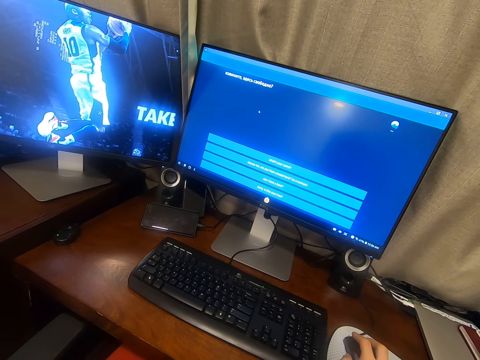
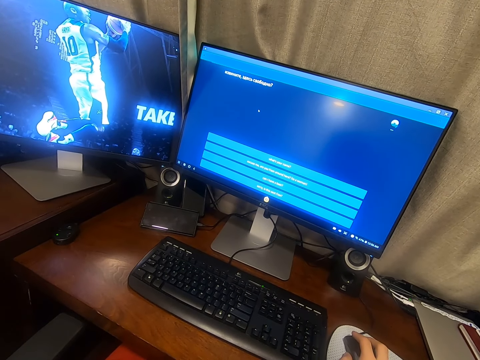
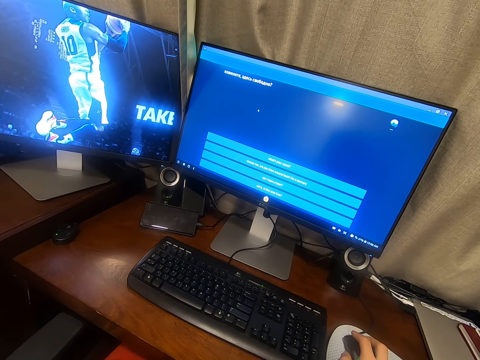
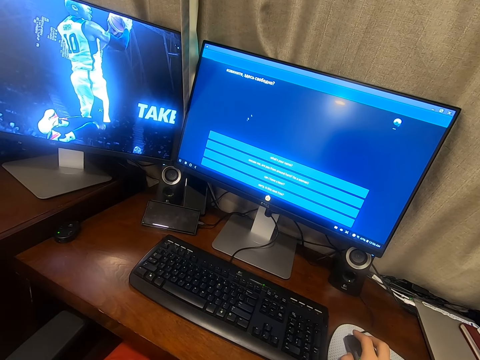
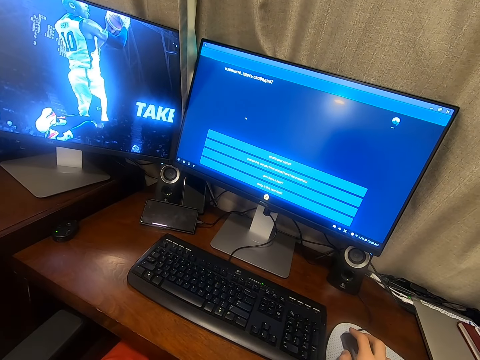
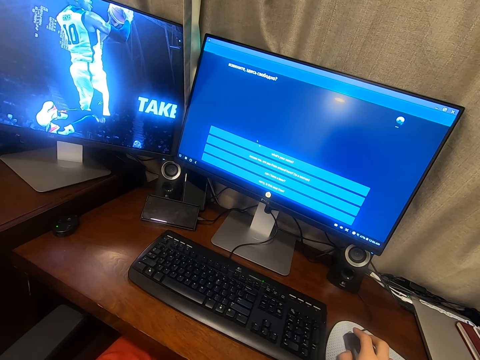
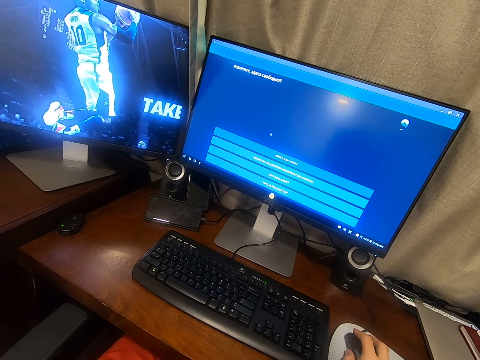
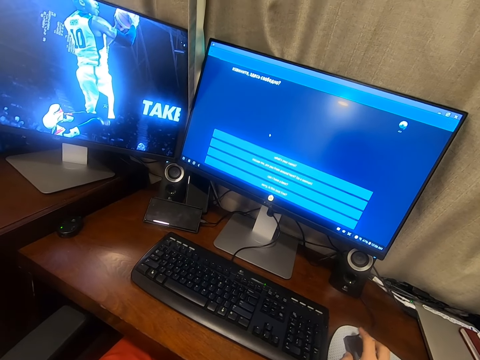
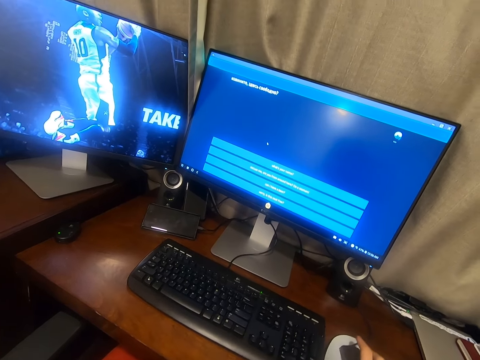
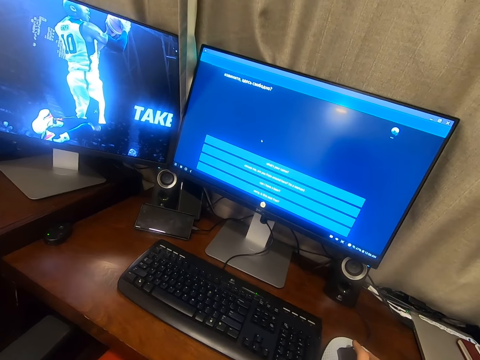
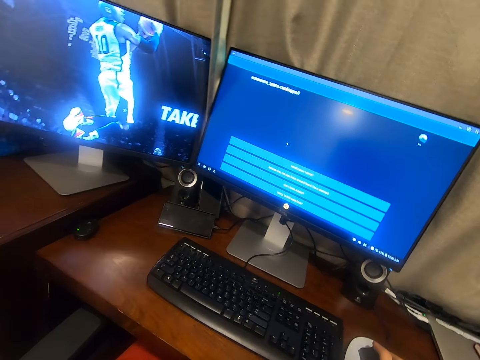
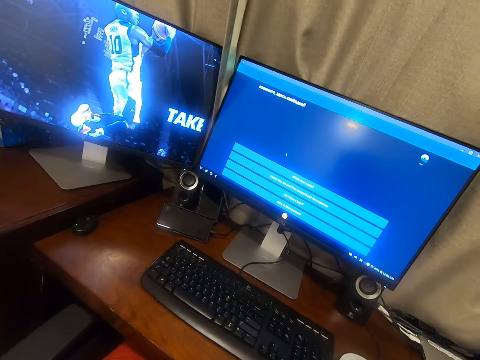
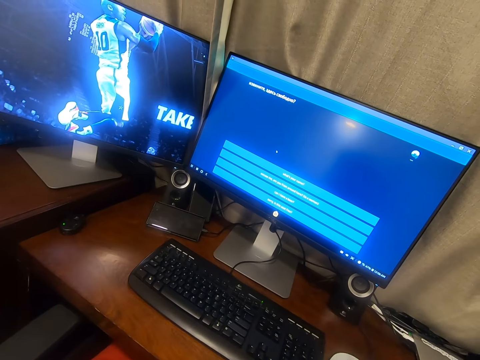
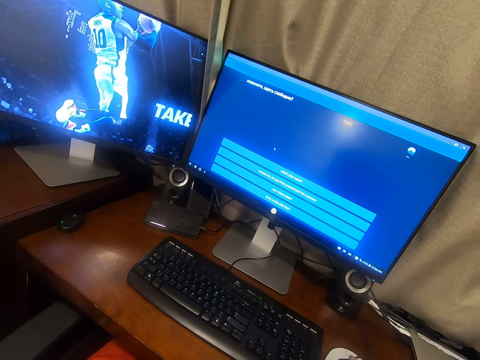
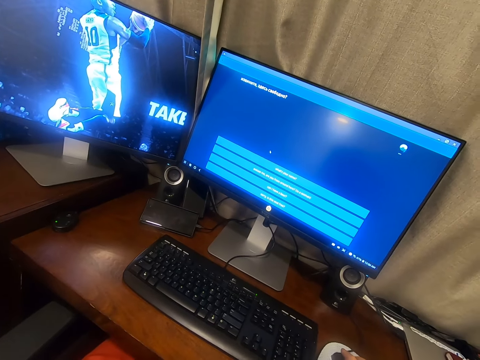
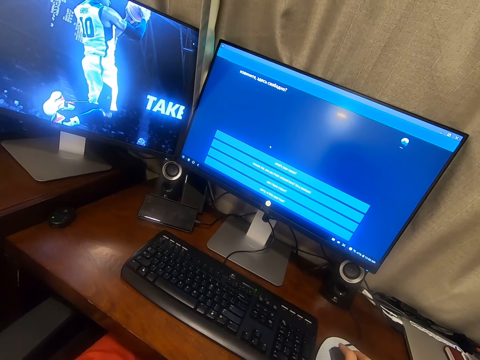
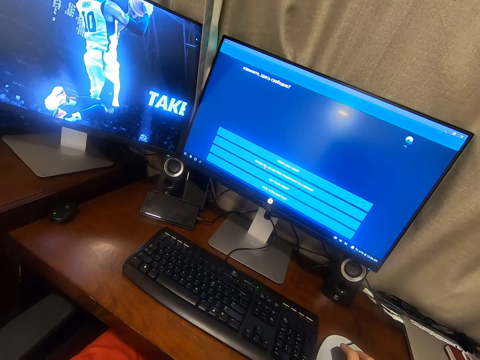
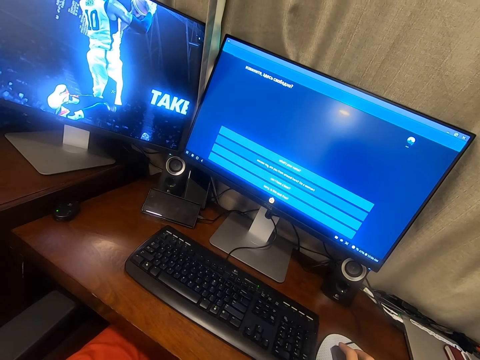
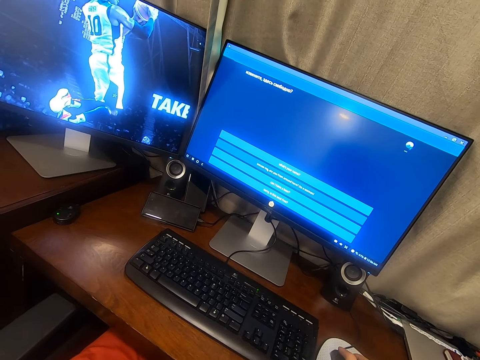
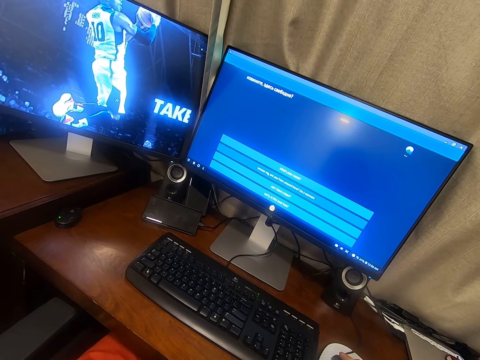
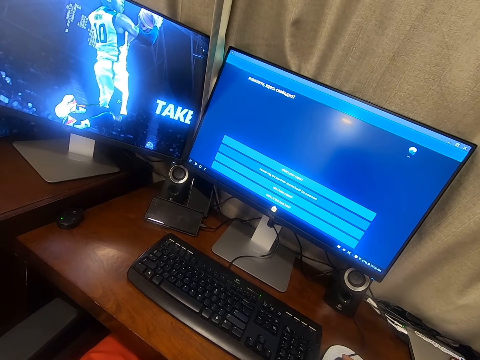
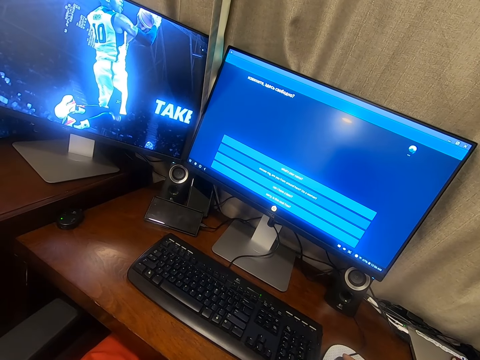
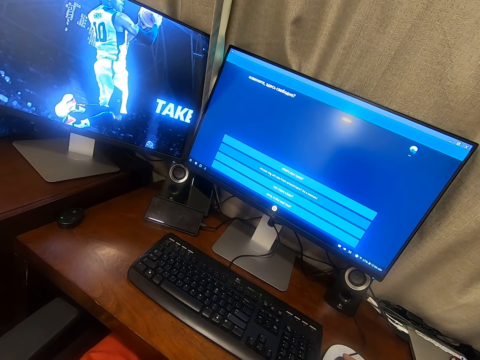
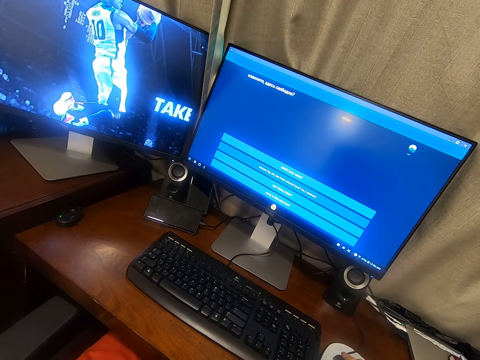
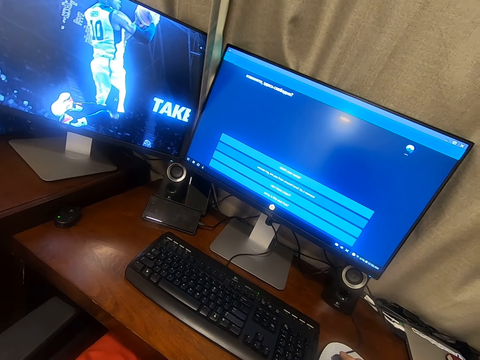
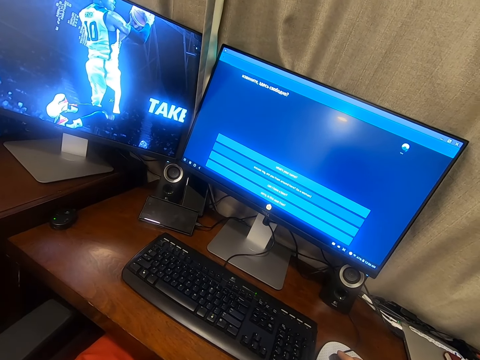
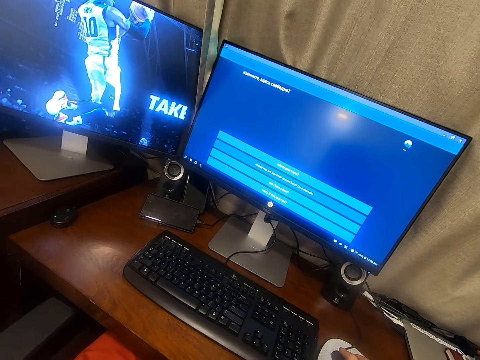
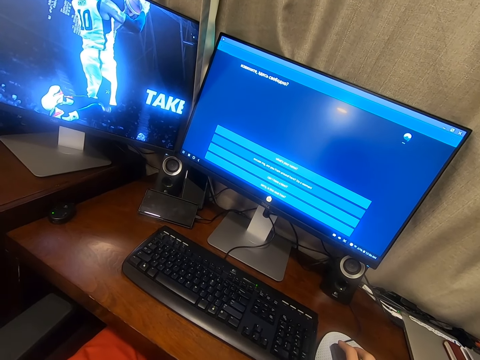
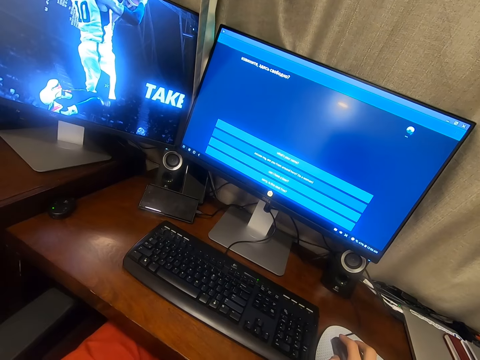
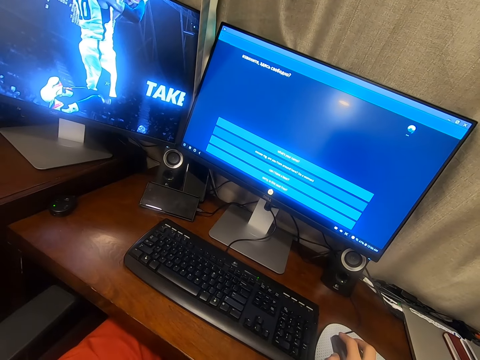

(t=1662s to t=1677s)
The camera wearer presses the mouse button. They move the computer mouse on the table.

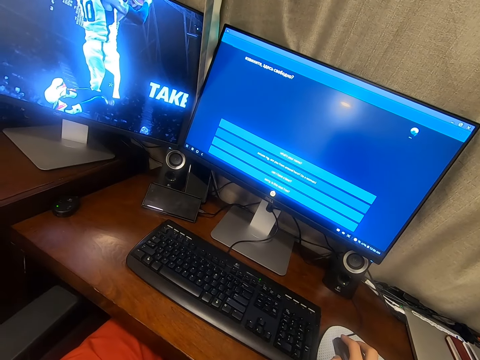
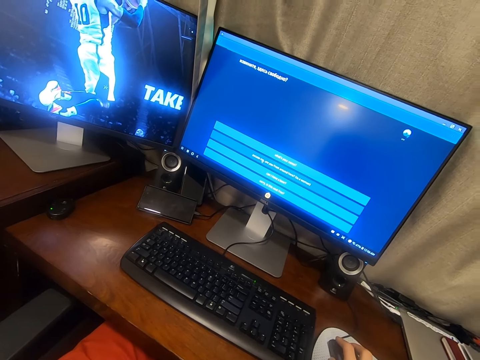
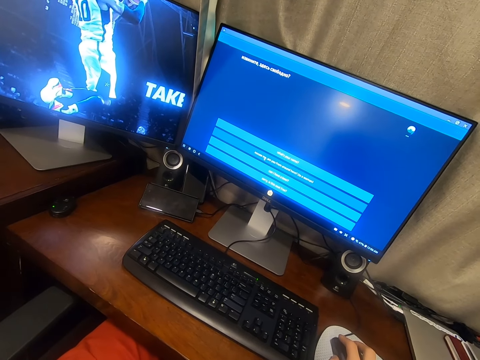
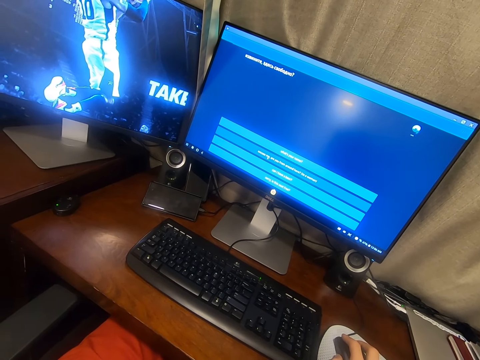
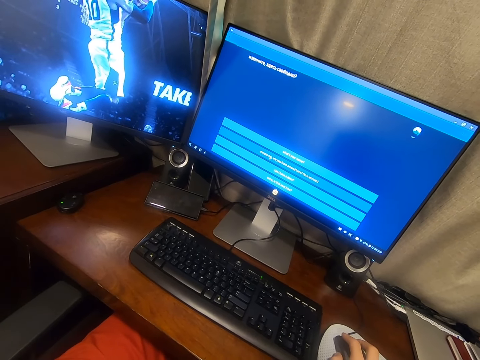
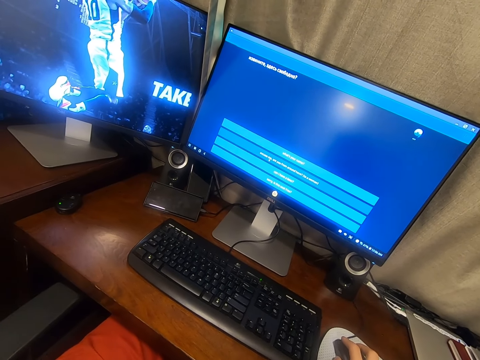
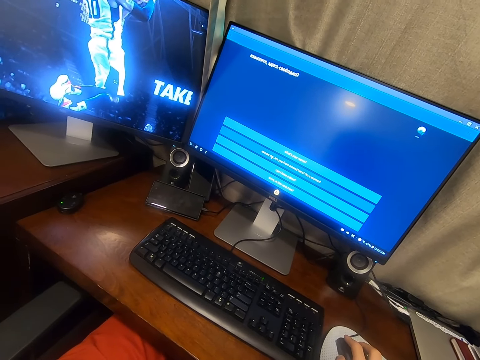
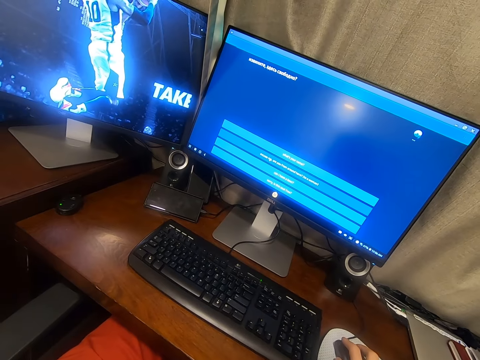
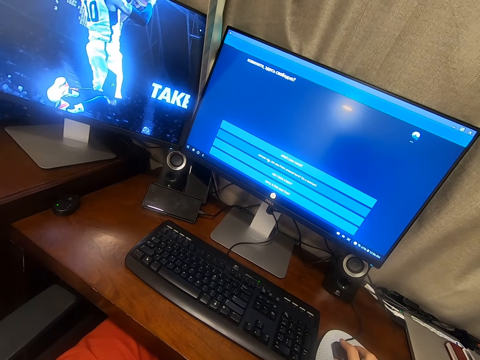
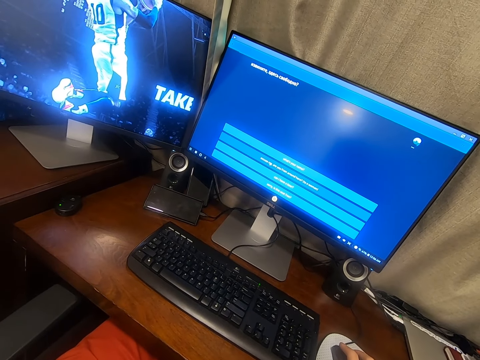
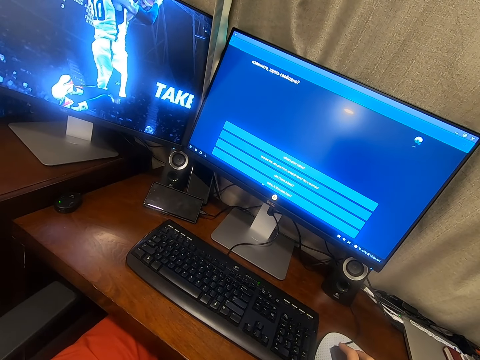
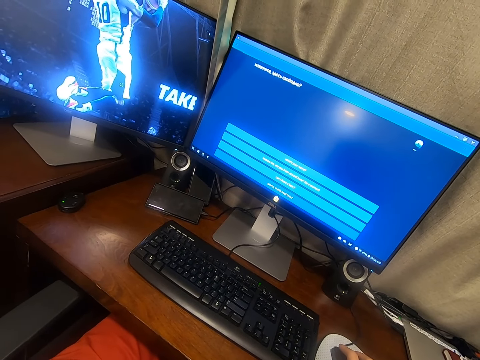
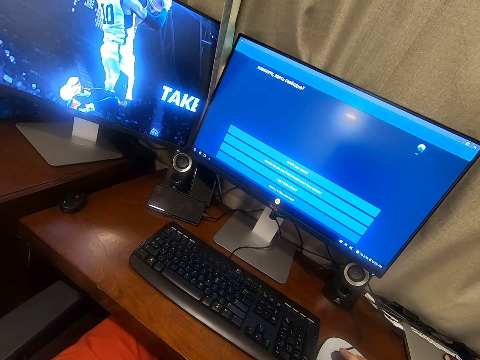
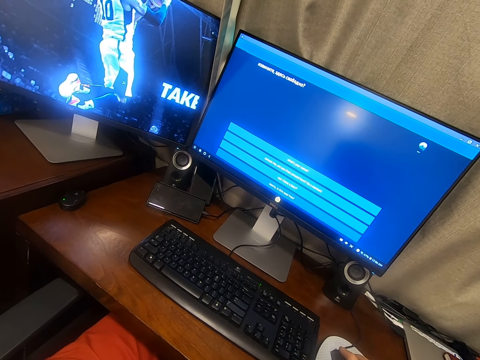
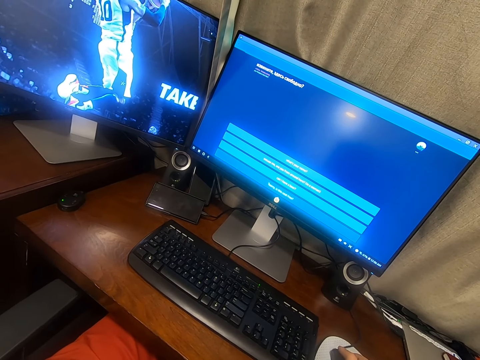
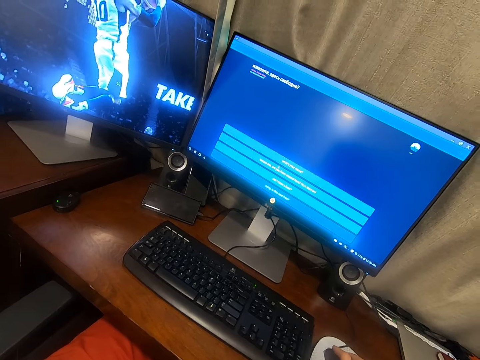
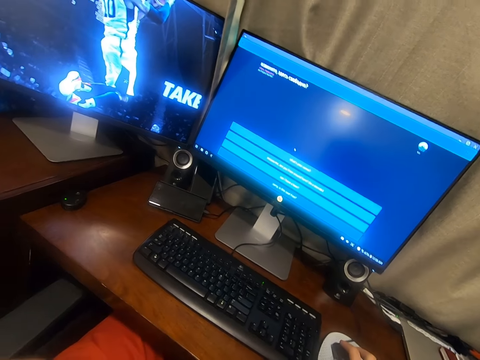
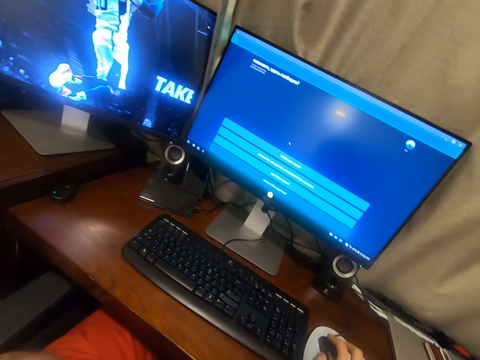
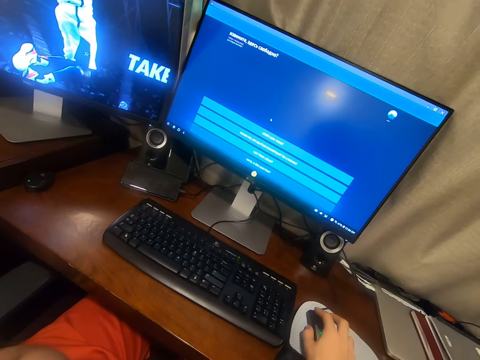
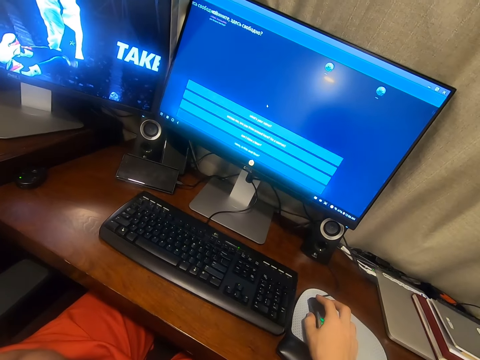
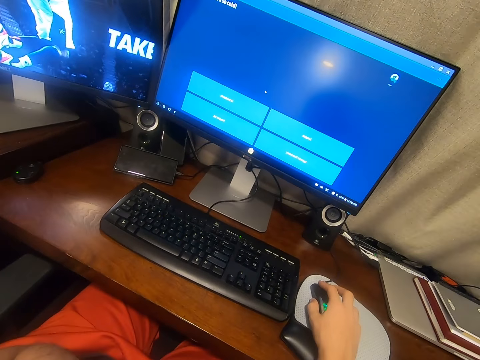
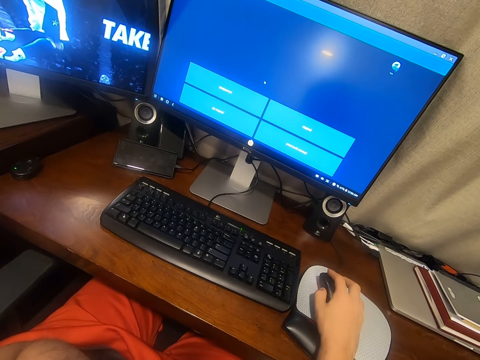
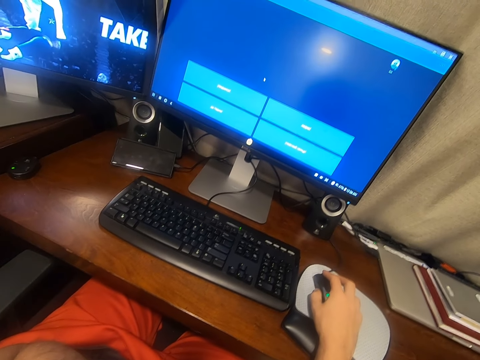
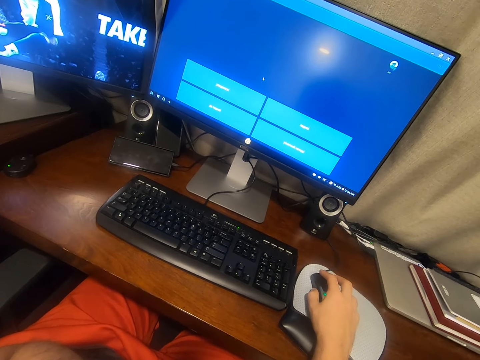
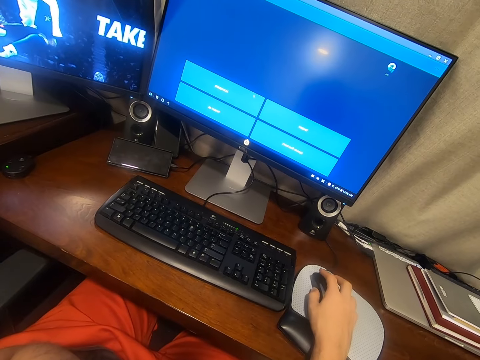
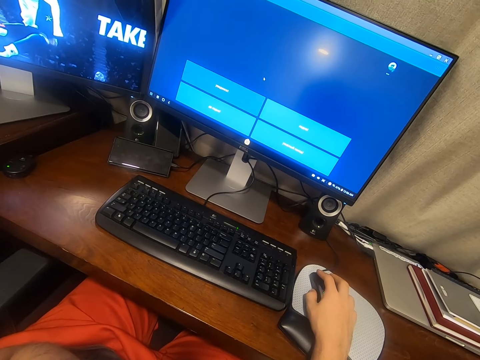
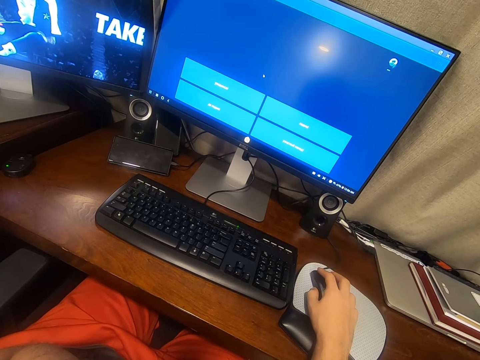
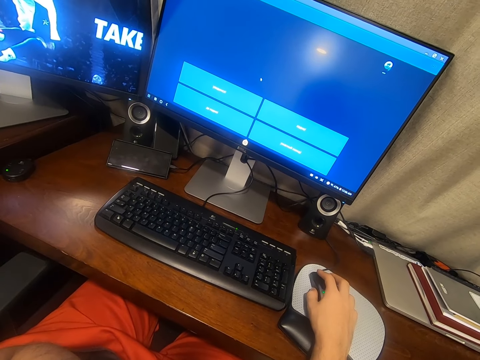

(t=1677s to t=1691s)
The camera wearer presses the mouse button. They hold the computer mouse on the table with the right hand.
